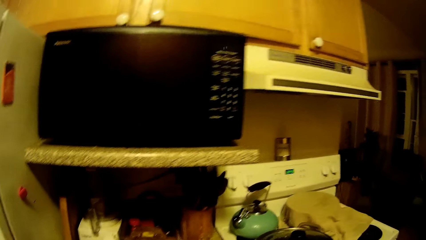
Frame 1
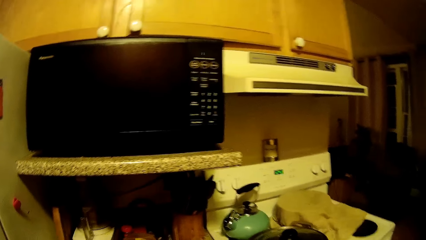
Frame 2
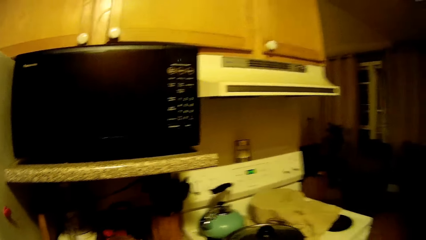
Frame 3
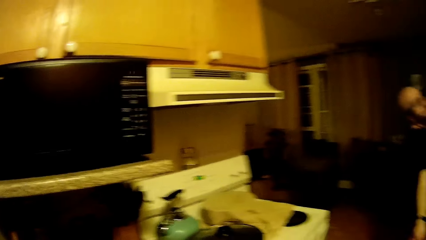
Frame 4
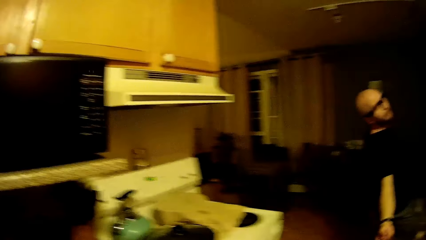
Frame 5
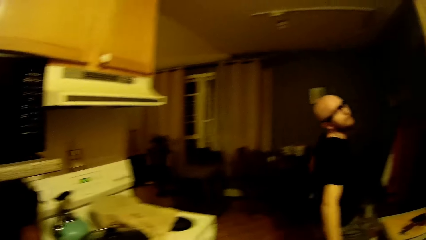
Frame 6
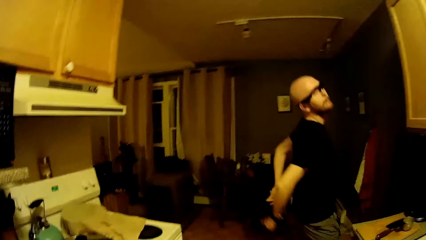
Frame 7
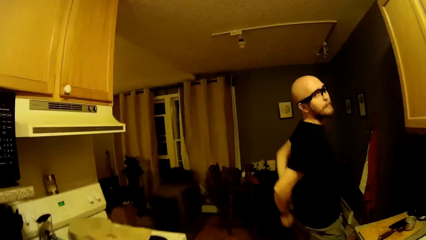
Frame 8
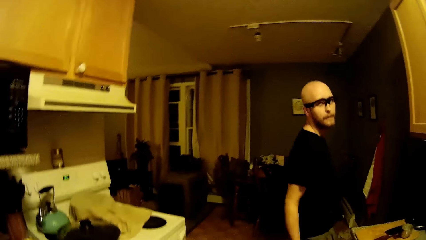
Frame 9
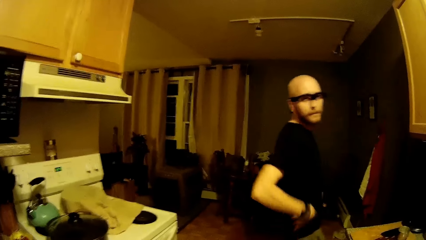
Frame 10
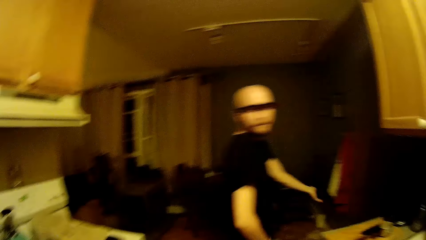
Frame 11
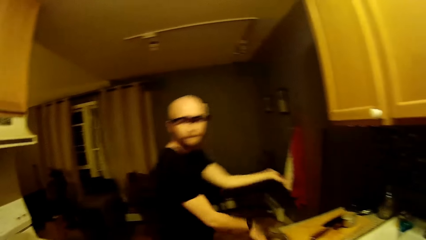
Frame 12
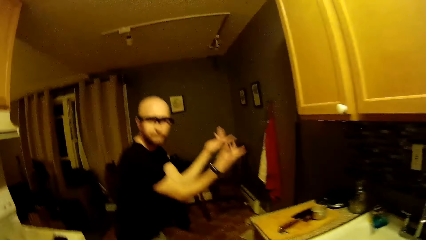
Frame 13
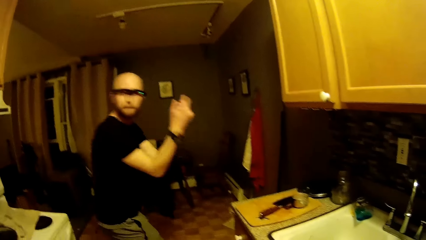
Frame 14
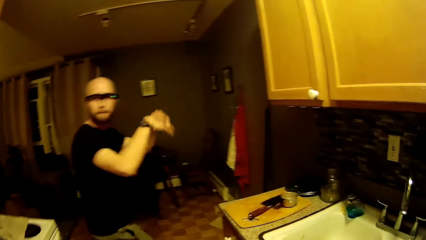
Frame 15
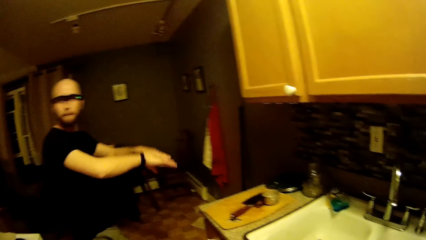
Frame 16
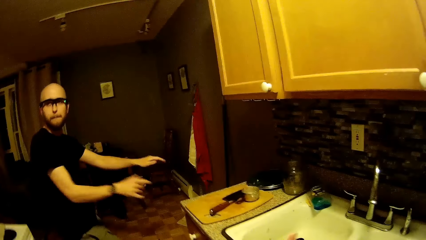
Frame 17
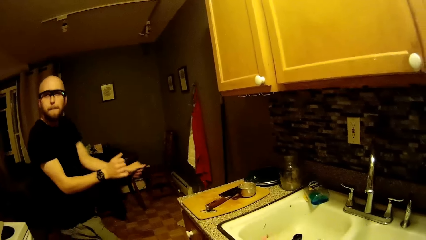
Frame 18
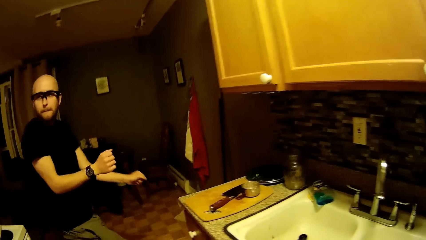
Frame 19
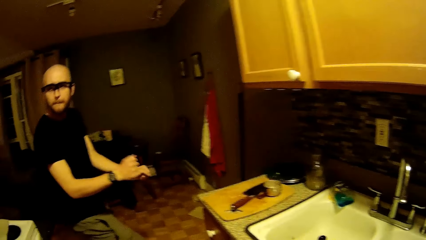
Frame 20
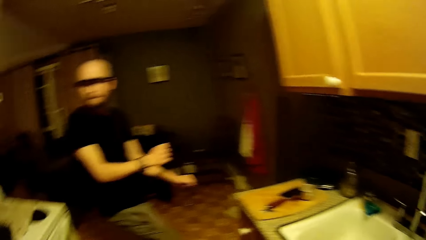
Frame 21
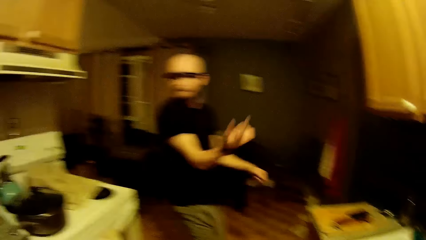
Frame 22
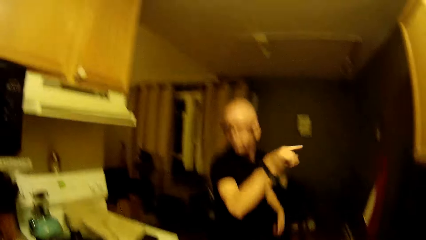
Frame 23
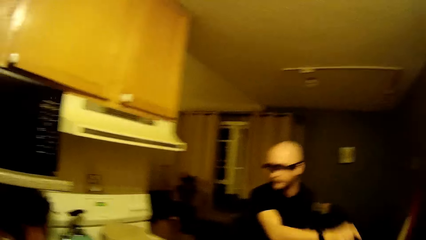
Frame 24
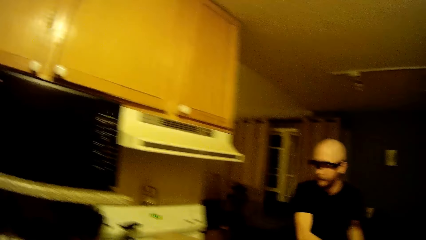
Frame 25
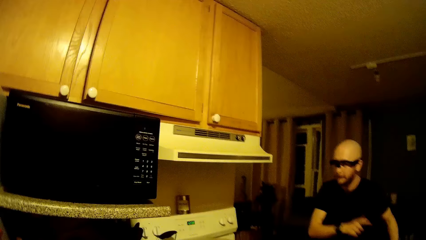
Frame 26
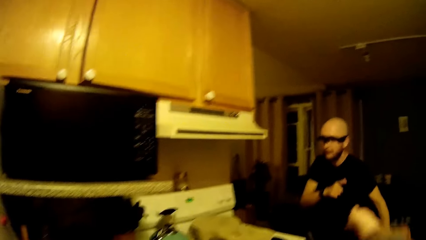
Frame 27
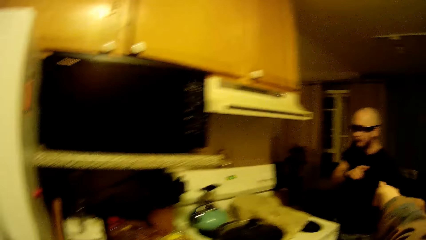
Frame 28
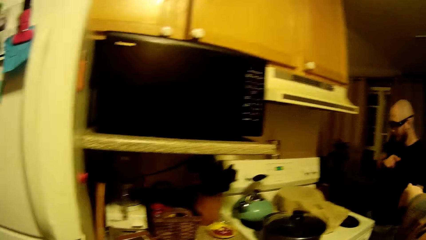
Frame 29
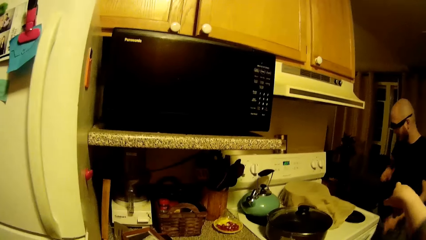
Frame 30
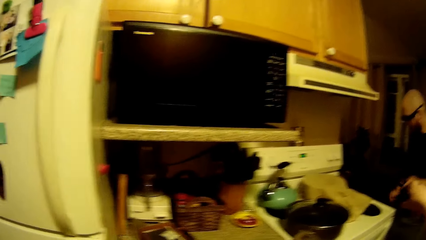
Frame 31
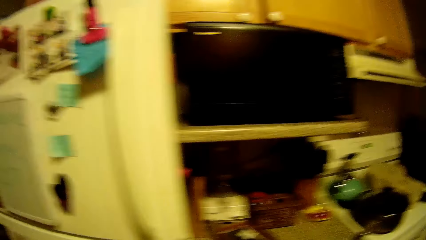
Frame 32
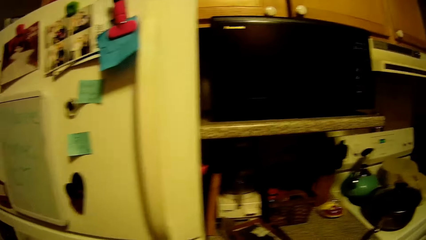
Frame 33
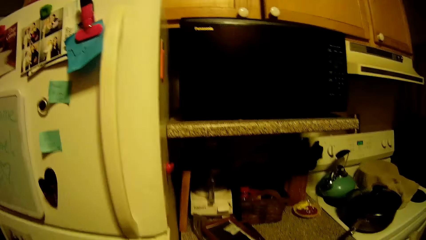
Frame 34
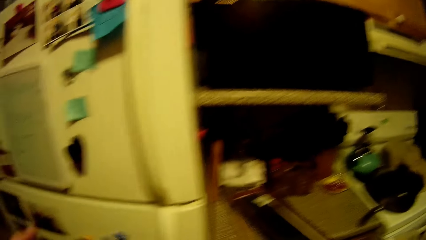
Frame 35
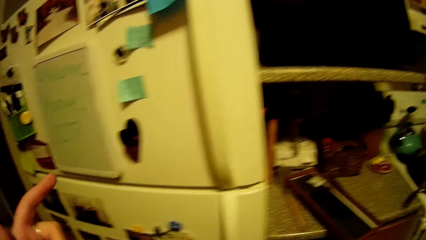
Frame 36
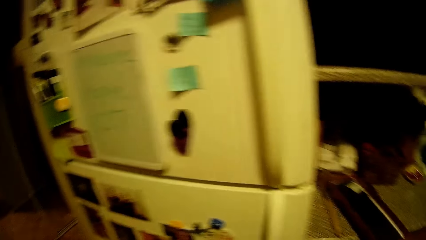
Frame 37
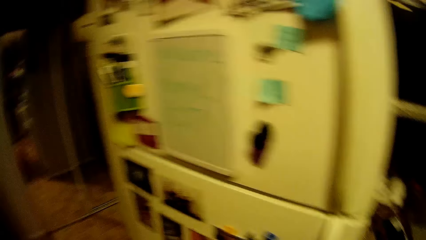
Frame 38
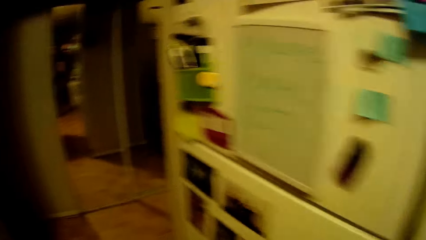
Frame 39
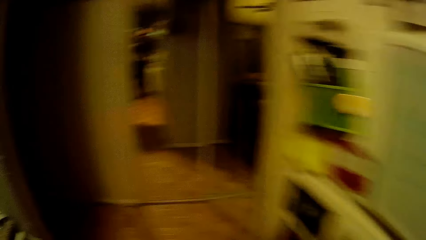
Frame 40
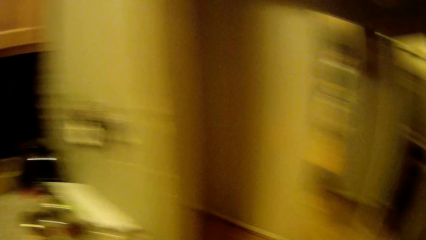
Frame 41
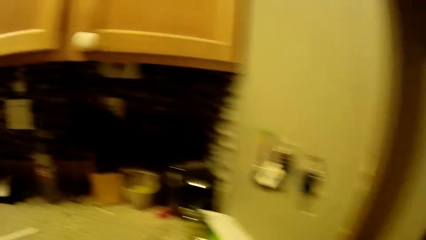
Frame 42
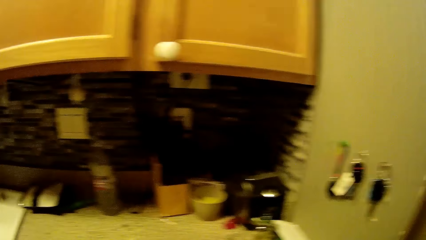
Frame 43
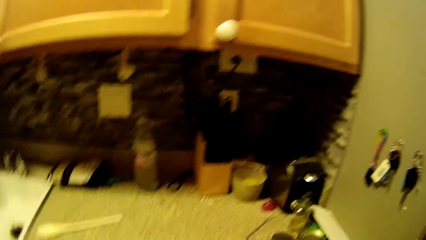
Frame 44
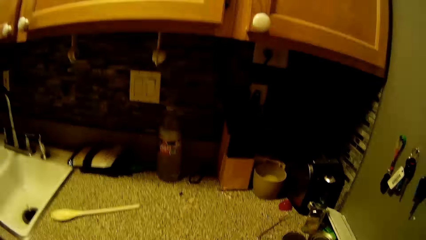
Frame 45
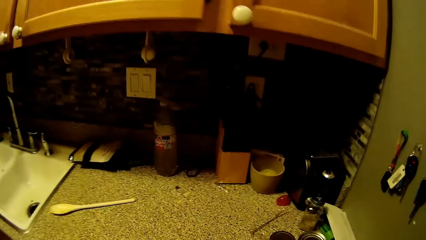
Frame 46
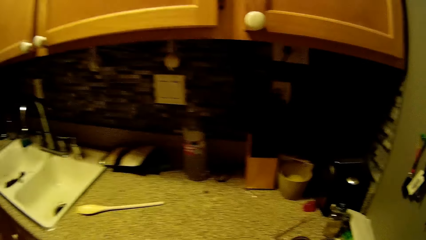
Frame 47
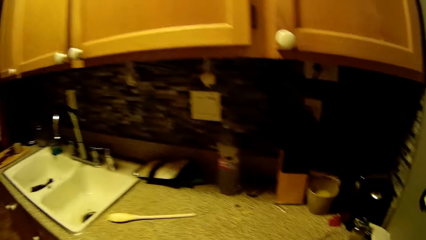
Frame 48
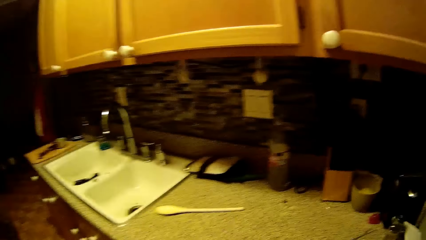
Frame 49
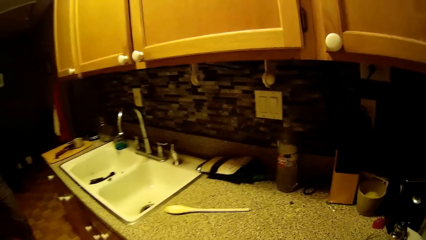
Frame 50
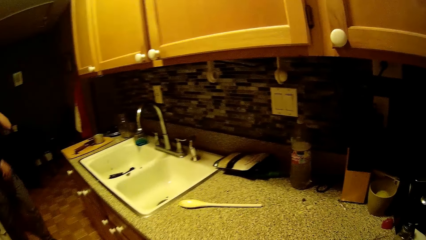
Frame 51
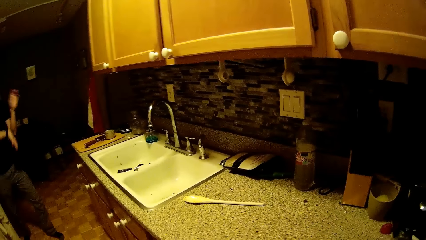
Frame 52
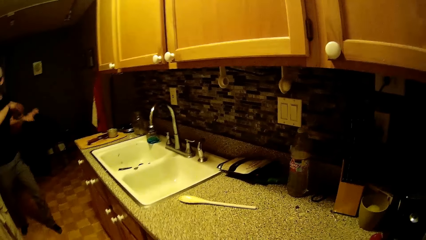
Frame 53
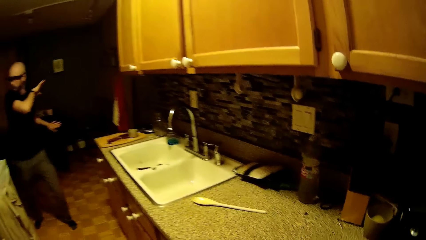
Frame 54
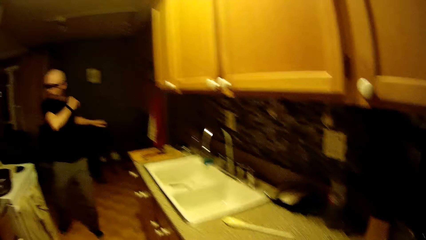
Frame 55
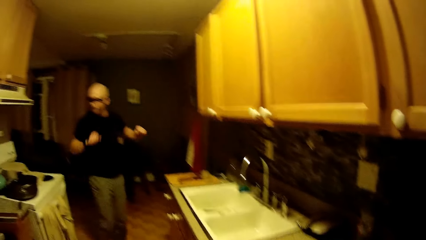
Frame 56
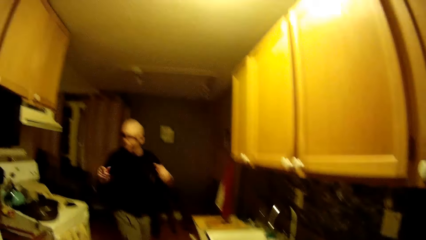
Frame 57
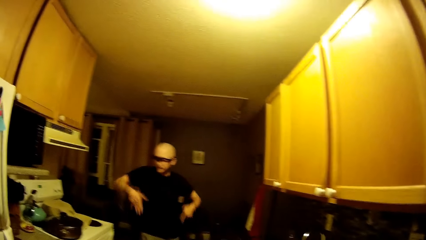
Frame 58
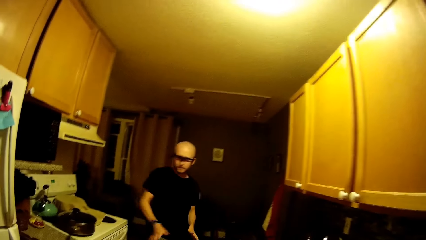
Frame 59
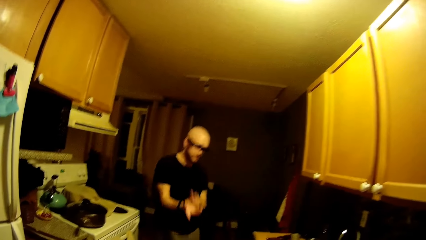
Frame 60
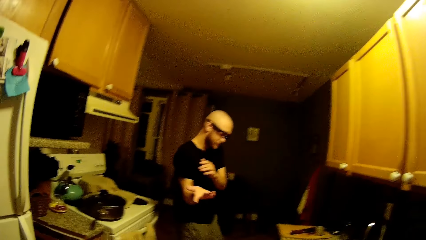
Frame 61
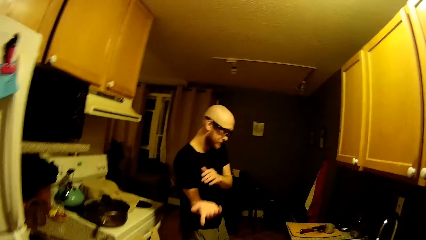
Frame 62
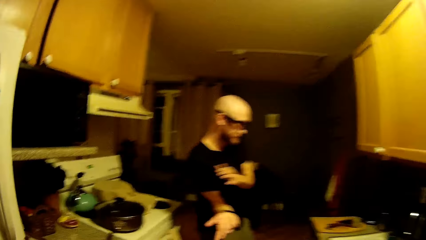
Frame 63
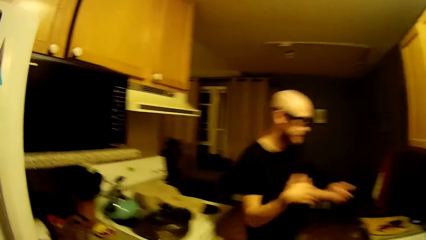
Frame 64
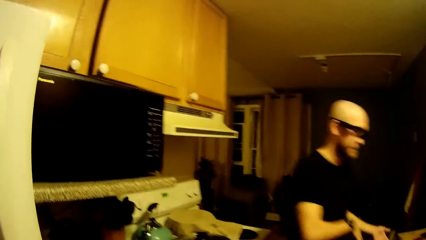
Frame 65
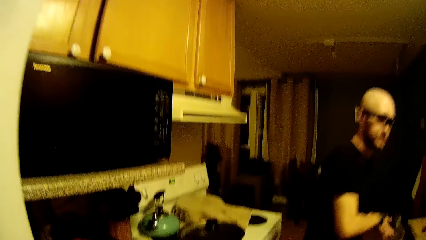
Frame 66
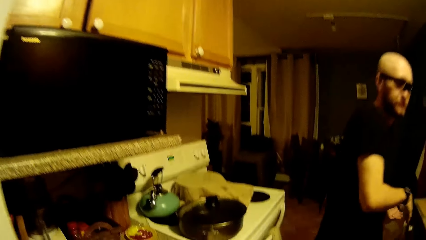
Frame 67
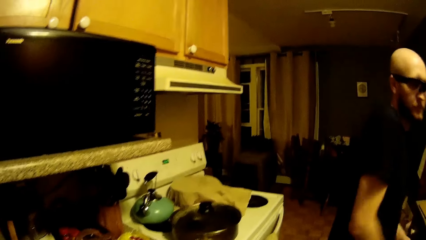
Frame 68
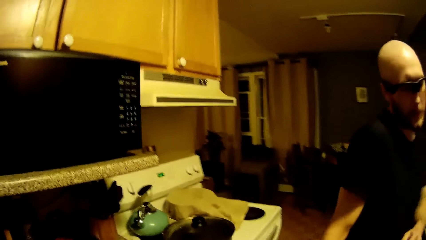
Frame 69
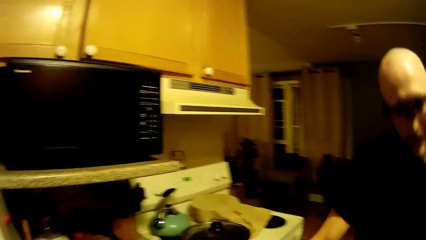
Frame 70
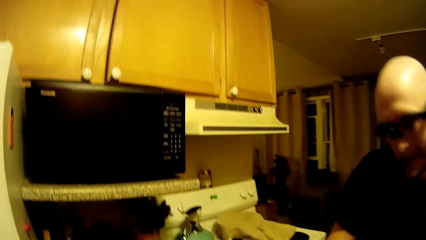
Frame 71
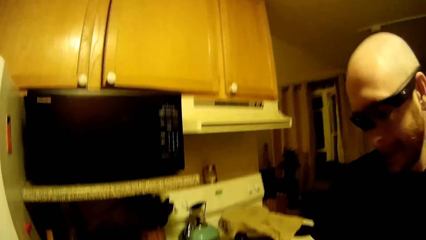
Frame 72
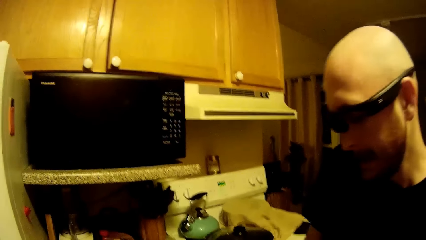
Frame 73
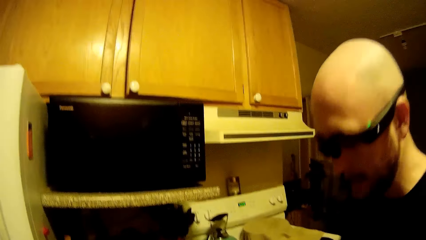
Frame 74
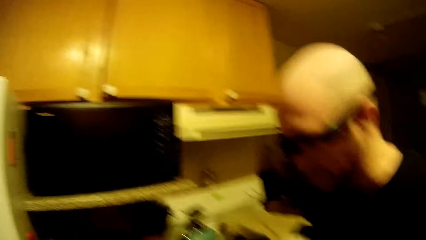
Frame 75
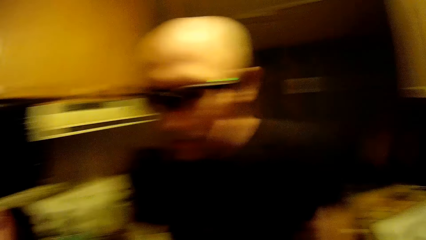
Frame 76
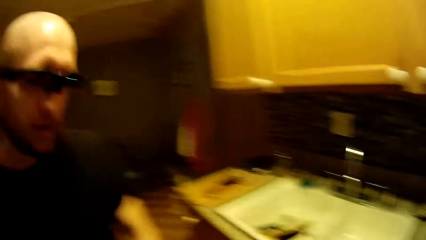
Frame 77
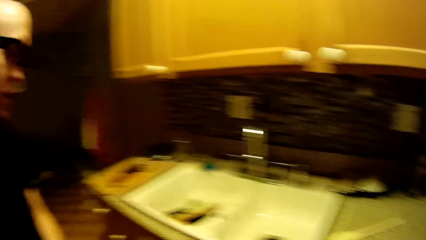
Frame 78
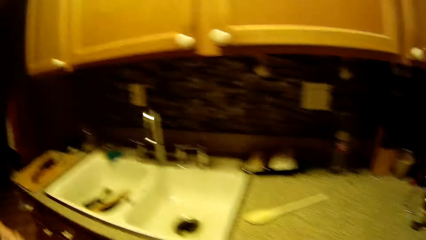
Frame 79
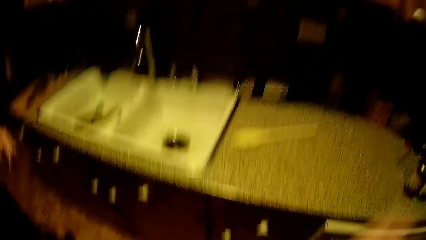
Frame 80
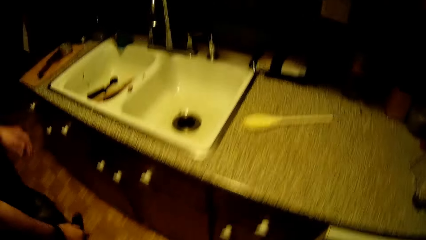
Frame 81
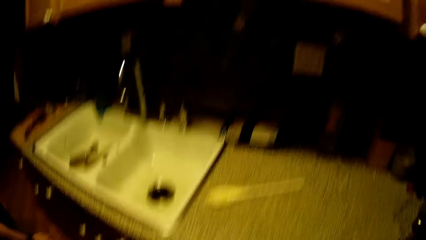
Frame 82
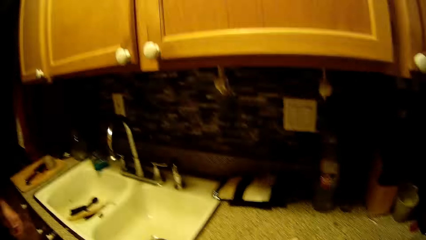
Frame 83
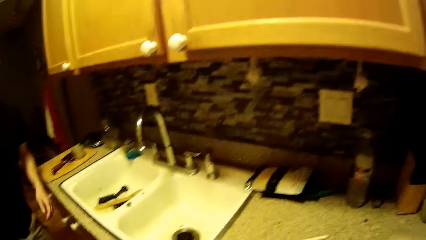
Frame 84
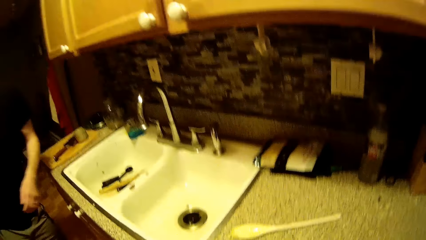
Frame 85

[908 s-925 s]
The camera wearer looks around the kitchen. A man dances. The camera wearer looks at the man. They dance.
